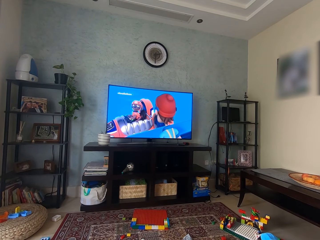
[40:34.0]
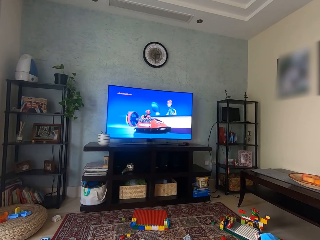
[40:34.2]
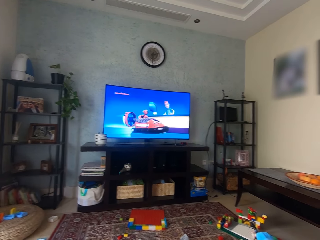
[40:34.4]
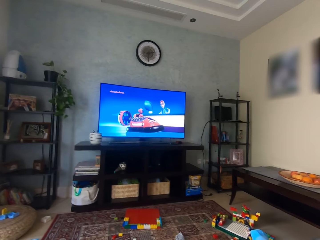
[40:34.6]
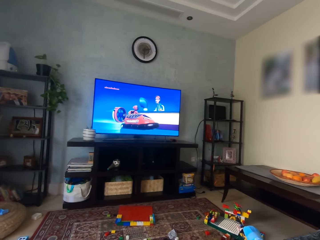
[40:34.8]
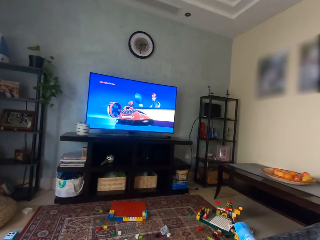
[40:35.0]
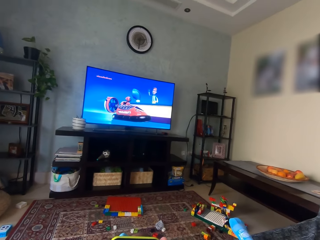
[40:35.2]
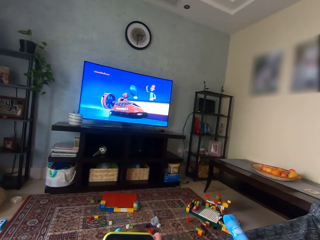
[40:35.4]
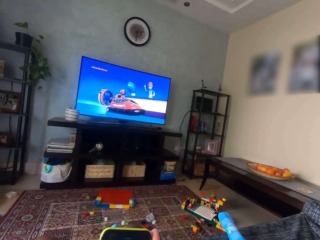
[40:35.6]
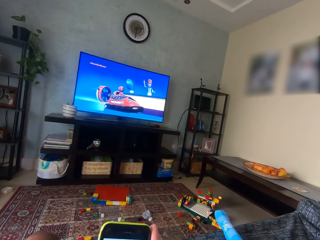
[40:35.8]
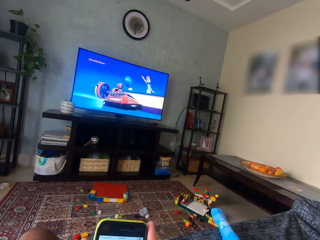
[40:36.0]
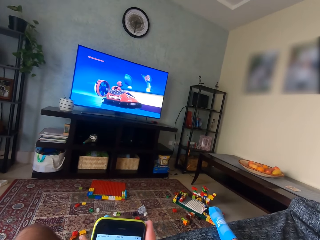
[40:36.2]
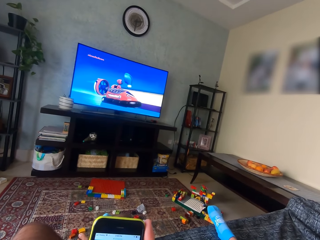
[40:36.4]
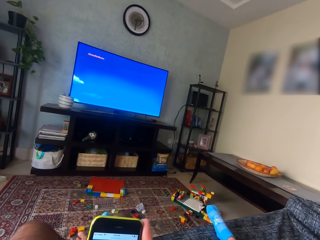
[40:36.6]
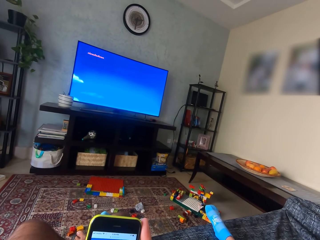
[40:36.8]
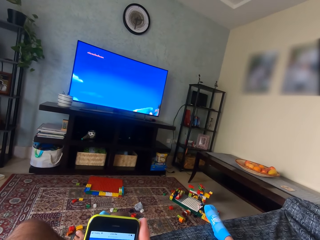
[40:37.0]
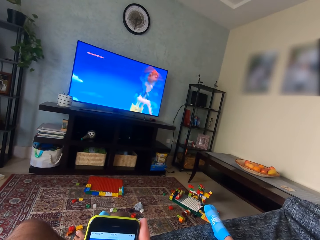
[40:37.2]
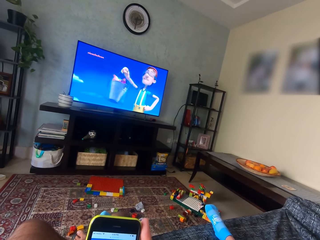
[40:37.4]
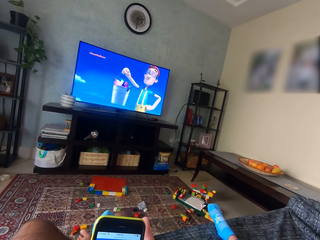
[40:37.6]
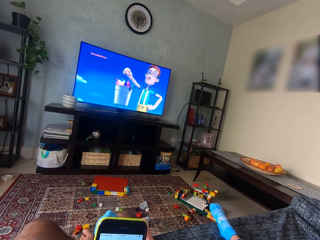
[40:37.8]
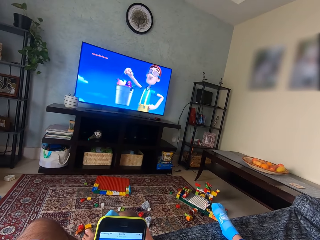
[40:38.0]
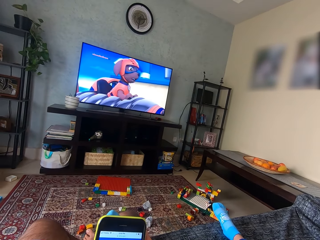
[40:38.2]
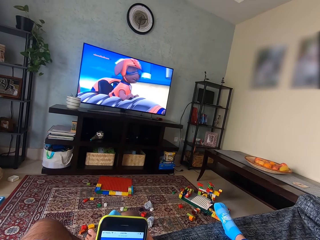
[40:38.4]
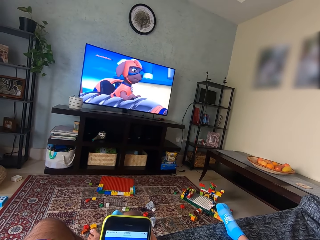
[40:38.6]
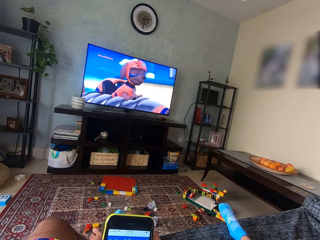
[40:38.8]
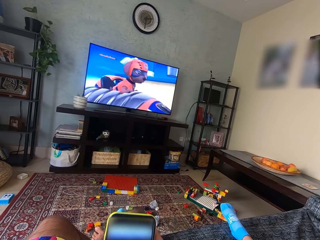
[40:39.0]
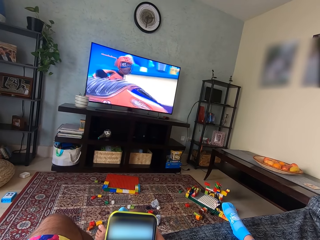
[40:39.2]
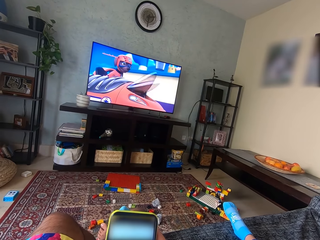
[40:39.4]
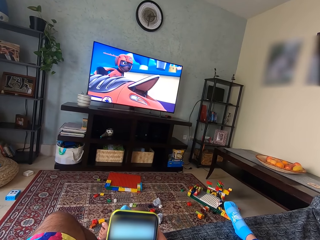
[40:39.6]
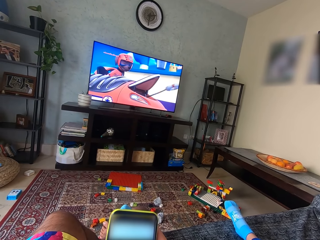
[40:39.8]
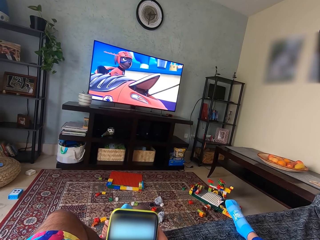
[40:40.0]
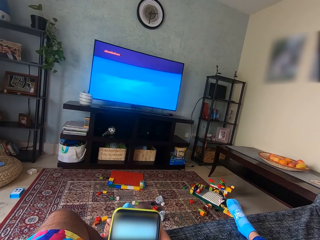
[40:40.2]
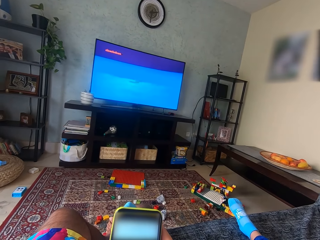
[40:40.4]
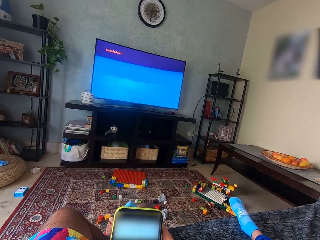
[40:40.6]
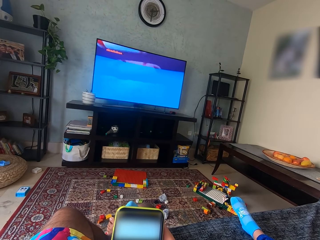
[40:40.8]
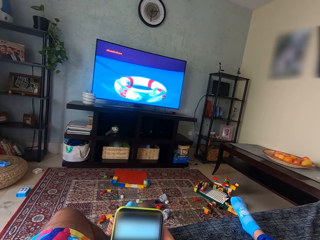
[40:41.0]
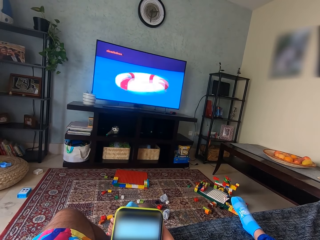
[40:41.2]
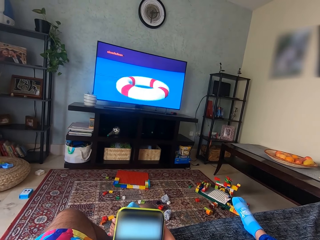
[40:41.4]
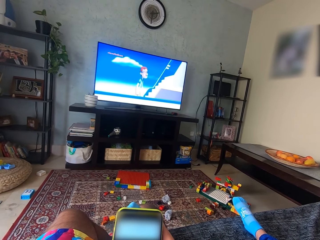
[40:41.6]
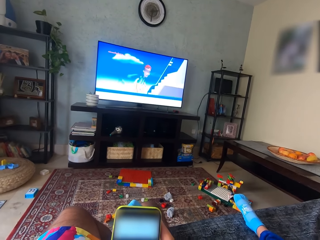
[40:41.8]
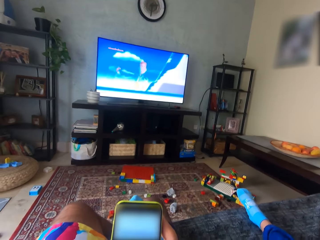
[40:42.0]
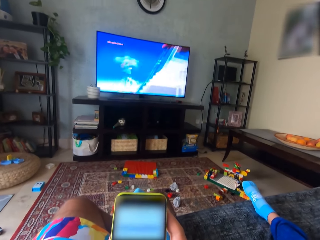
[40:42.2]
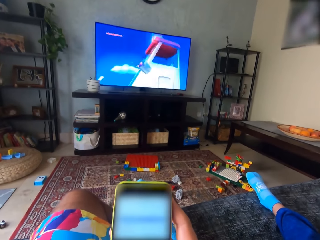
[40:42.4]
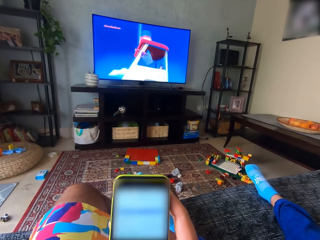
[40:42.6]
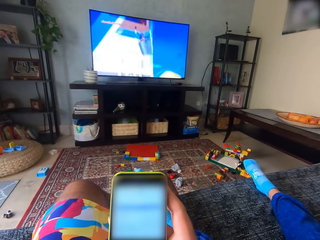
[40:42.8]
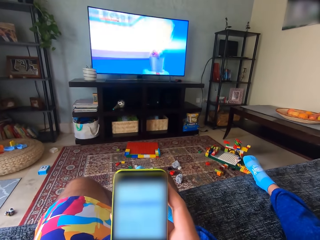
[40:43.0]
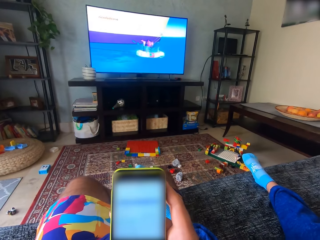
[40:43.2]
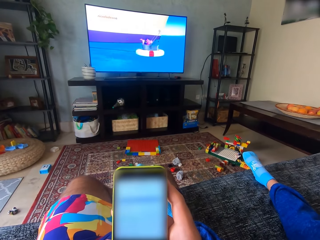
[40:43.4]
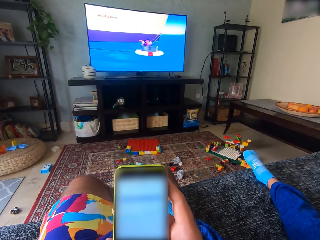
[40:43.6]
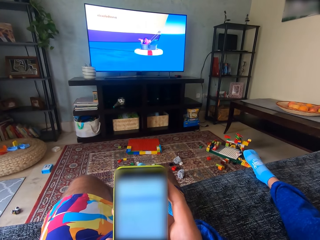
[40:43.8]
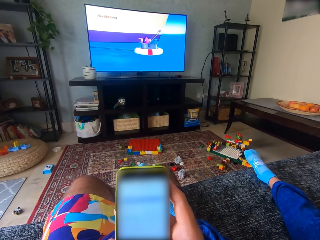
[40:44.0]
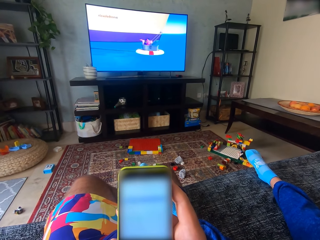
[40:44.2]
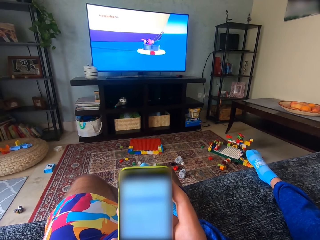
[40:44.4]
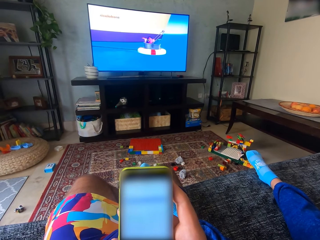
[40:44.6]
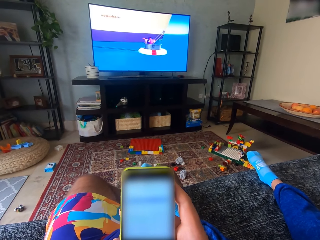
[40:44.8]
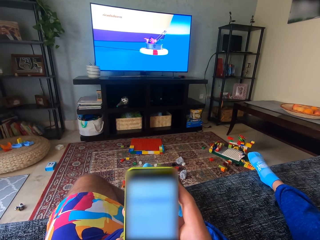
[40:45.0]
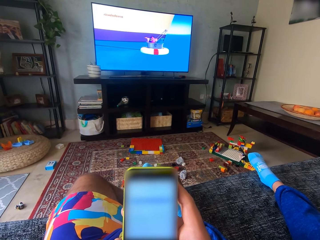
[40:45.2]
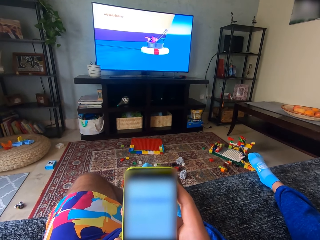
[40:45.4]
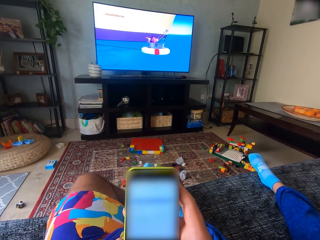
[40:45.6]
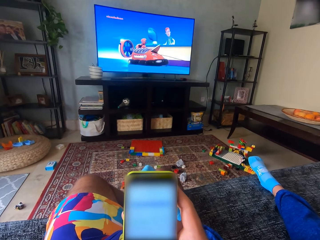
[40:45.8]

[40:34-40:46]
The camera wearer holds a phone. They operate the phone with both hands. They touch the phone.

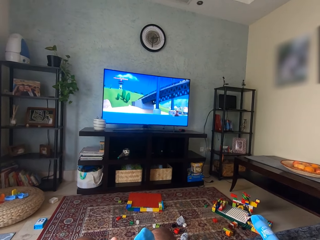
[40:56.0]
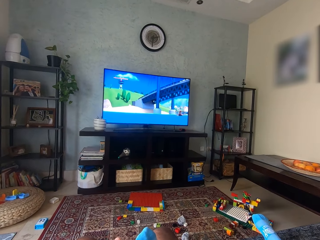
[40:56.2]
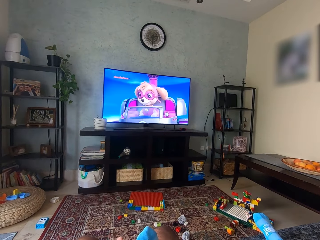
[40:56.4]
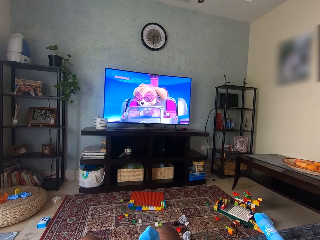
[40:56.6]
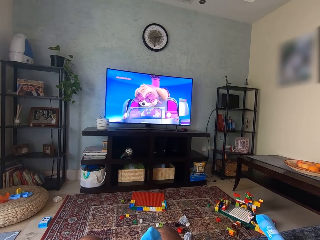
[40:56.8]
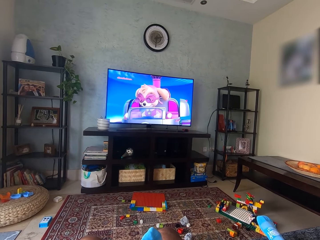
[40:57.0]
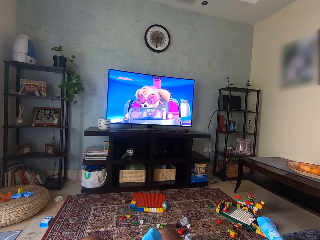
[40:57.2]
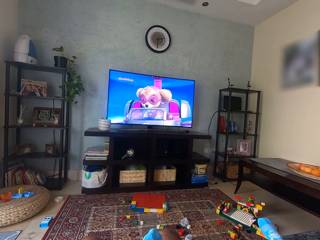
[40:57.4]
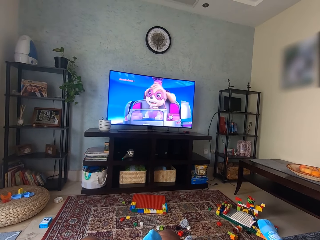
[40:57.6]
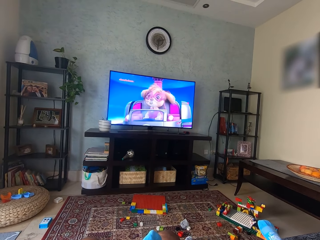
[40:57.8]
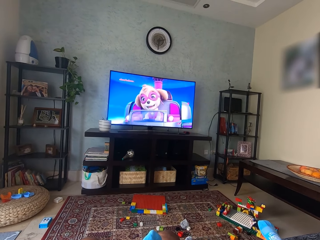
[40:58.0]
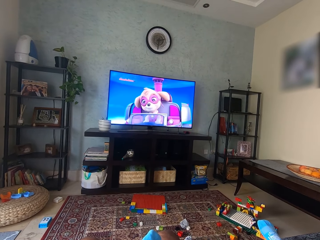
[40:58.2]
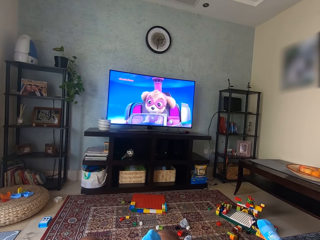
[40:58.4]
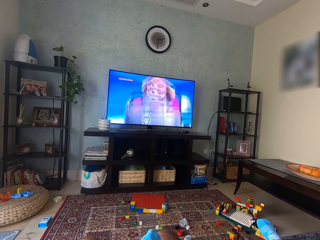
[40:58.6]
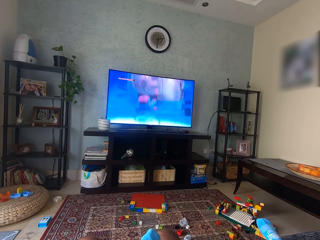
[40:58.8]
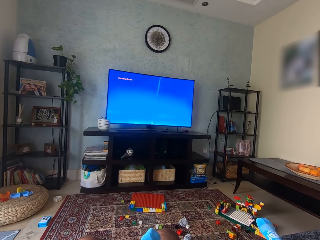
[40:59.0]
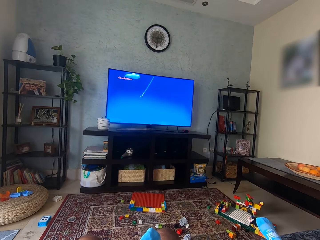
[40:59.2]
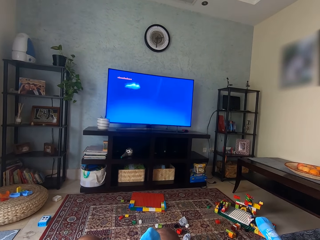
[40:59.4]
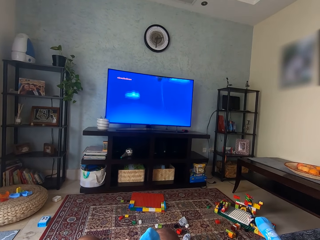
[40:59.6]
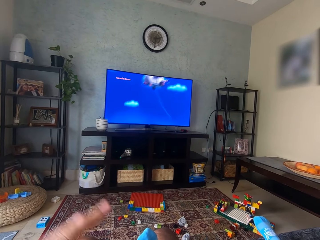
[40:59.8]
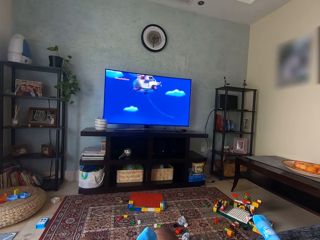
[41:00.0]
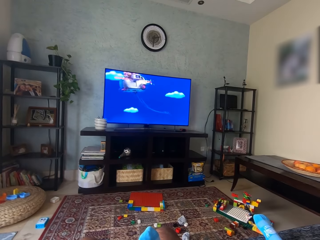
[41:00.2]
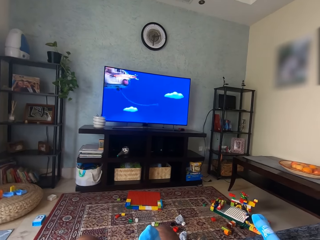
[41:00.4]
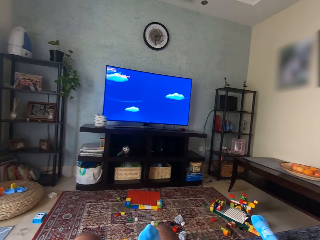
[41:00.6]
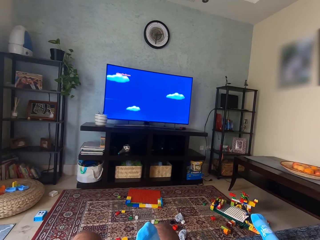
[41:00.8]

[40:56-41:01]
The camera wearer watches television.

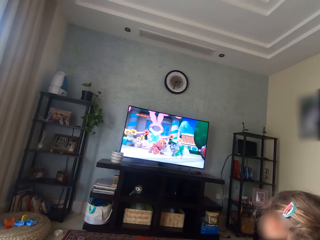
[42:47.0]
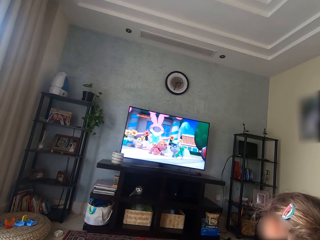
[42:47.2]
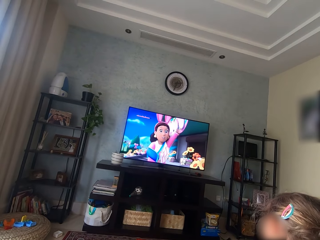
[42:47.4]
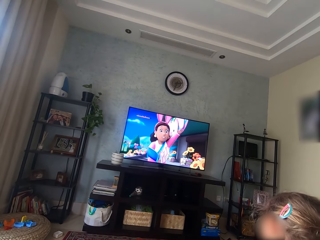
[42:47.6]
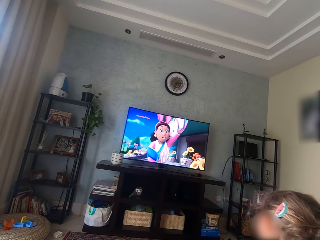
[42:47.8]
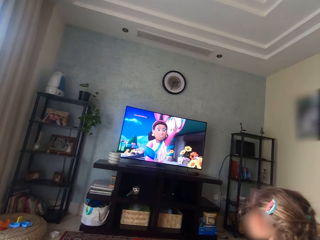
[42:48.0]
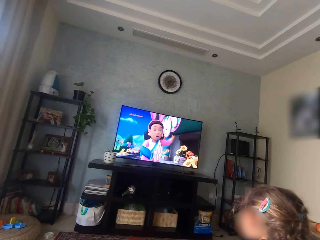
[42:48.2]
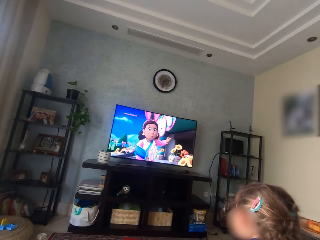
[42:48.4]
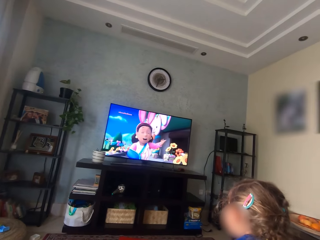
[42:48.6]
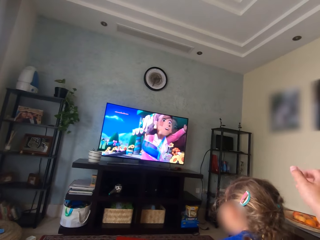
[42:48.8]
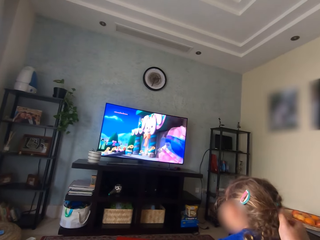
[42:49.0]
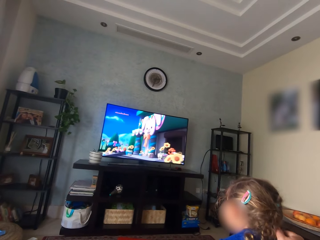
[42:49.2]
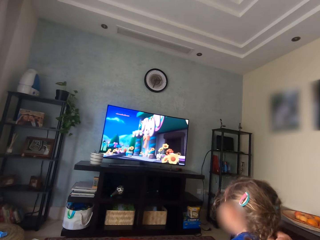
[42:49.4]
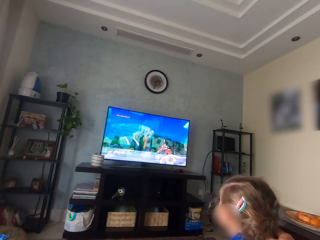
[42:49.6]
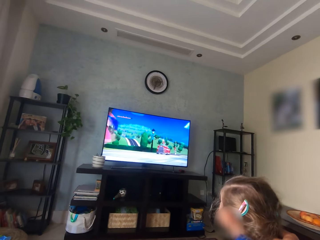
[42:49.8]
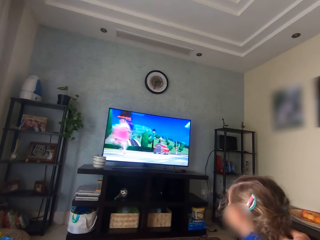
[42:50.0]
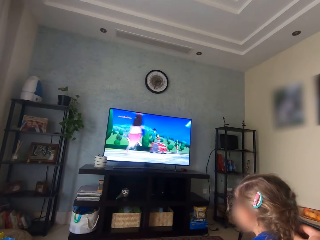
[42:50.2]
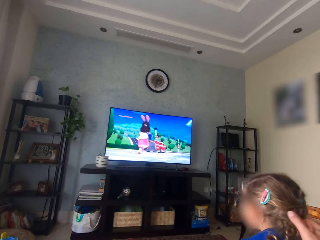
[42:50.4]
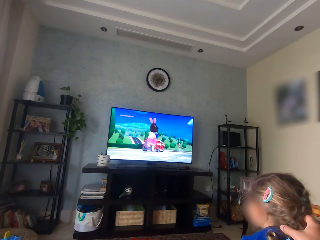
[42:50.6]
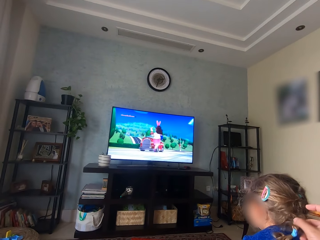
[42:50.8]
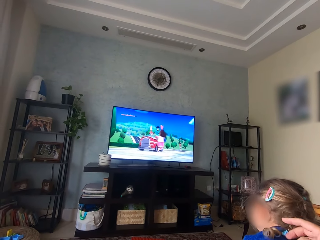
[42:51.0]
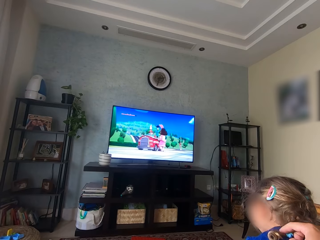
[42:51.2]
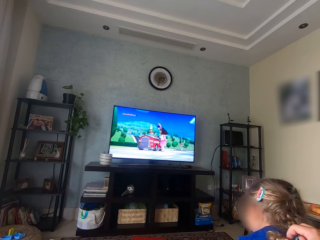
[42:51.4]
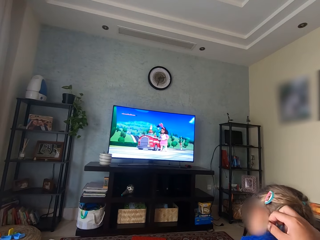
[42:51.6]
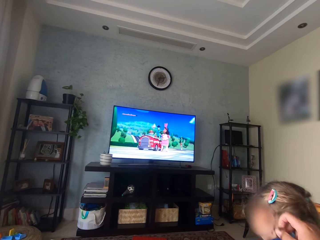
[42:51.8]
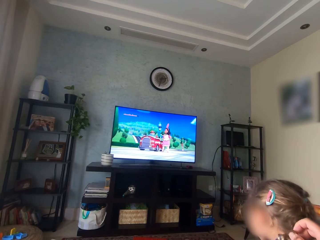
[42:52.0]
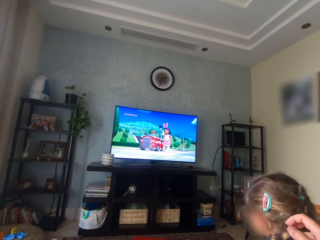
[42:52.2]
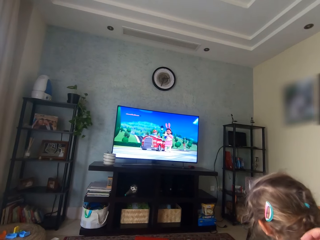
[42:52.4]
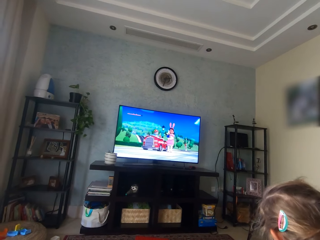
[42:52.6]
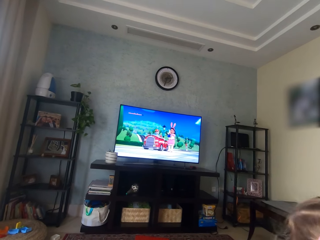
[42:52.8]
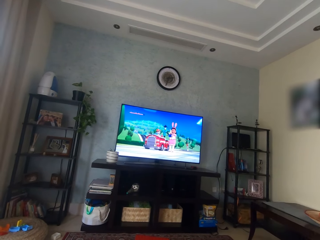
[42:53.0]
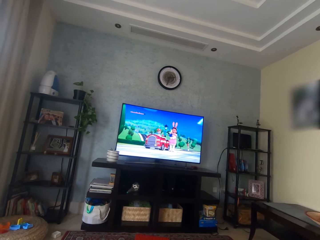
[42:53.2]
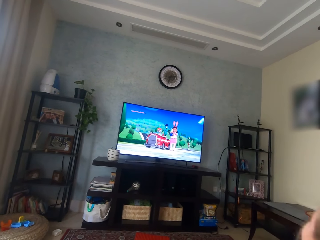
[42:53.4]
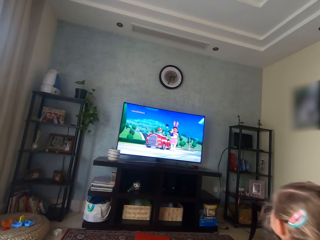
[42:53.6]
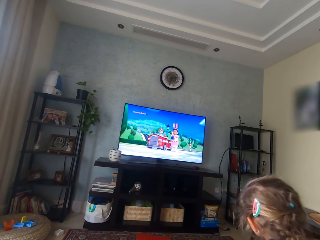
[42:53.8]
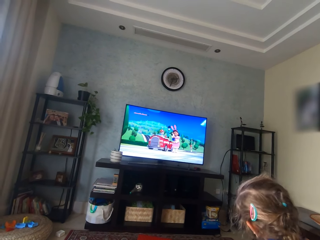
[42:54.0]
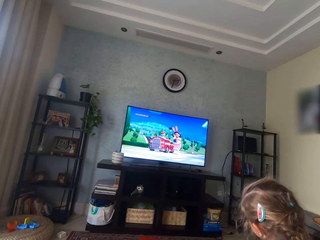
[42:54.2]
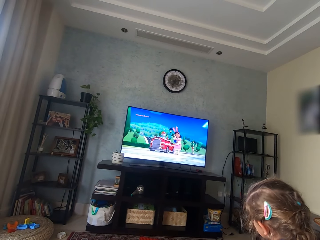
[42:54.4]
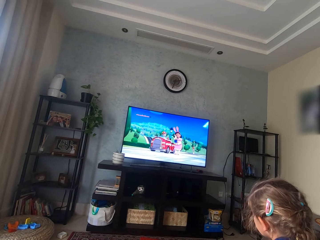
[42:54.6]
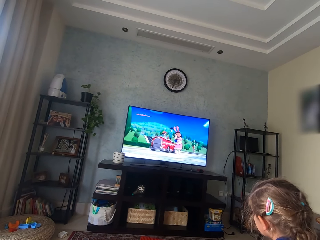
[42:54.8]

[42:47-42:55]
The camera wearer touches the hair of a girl. They pull the hair of the girl. They watch television. The girl watches television.
